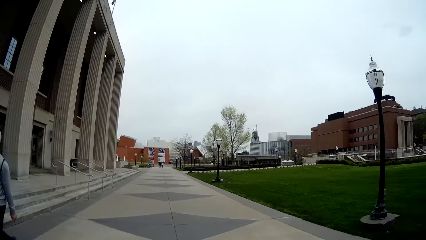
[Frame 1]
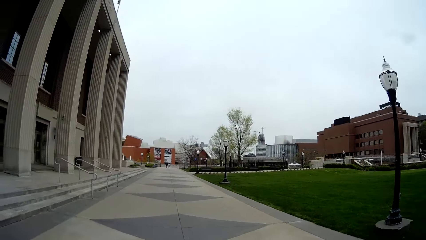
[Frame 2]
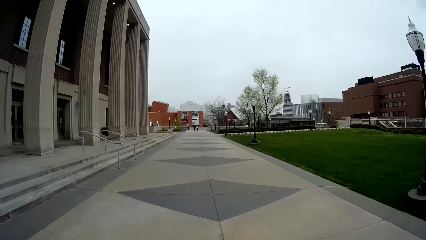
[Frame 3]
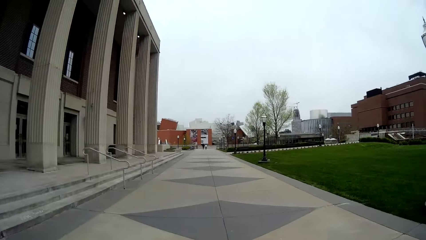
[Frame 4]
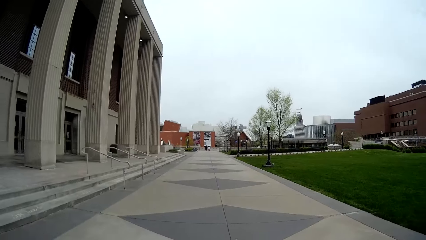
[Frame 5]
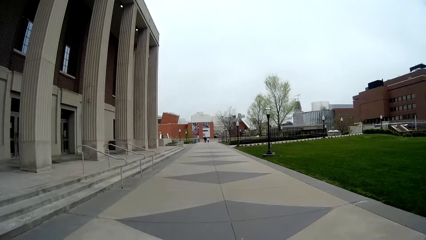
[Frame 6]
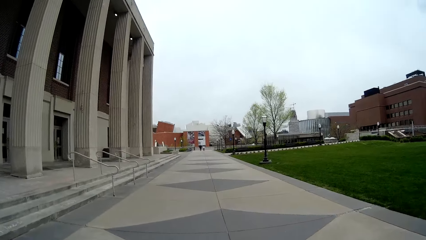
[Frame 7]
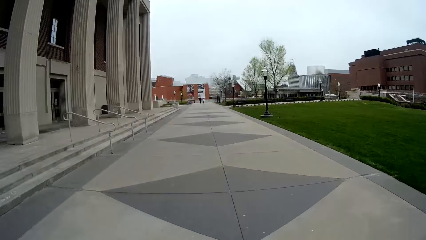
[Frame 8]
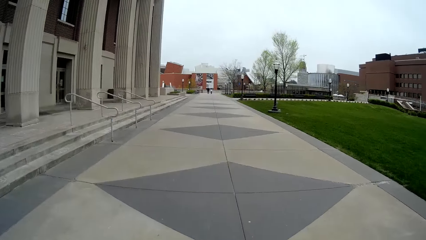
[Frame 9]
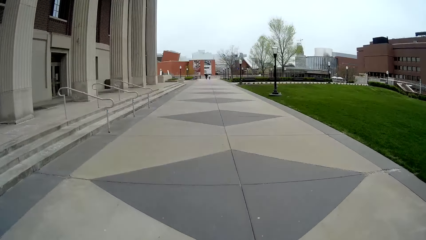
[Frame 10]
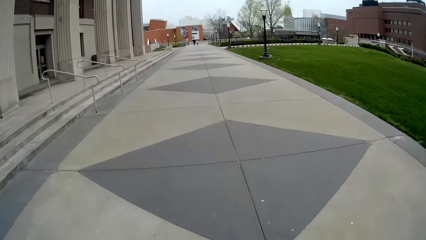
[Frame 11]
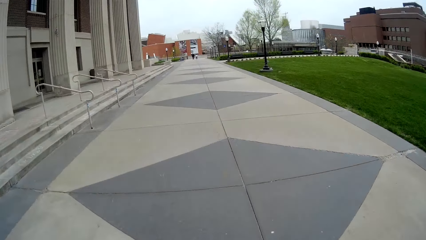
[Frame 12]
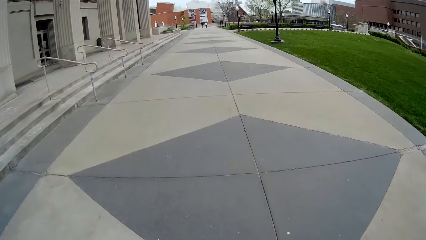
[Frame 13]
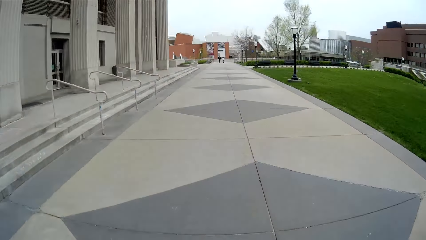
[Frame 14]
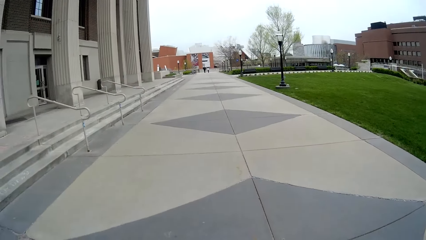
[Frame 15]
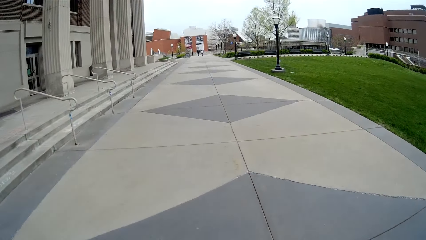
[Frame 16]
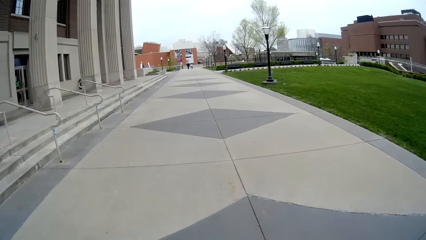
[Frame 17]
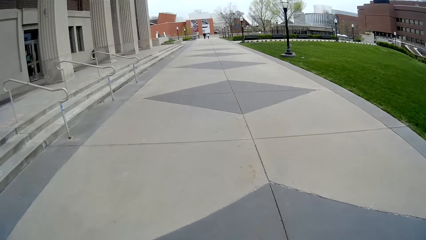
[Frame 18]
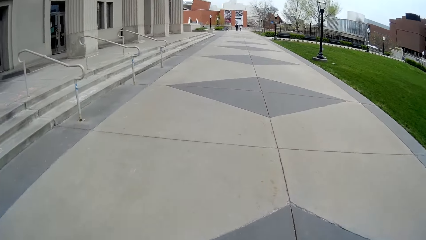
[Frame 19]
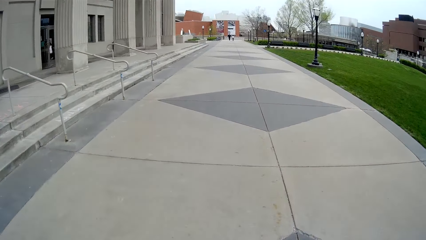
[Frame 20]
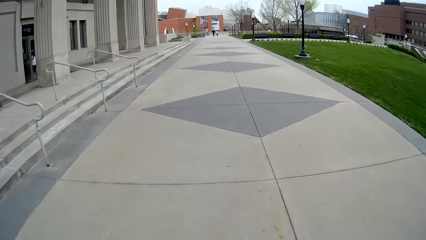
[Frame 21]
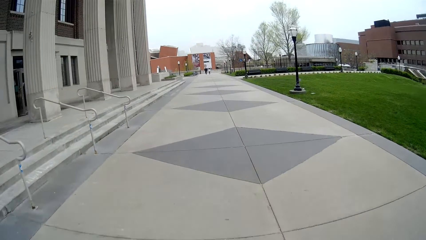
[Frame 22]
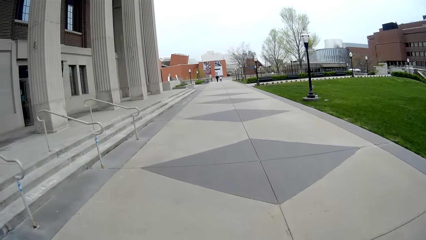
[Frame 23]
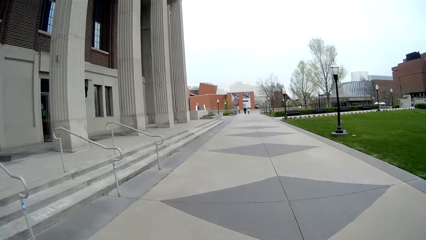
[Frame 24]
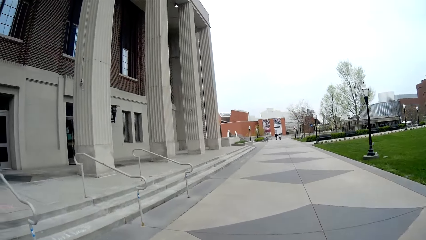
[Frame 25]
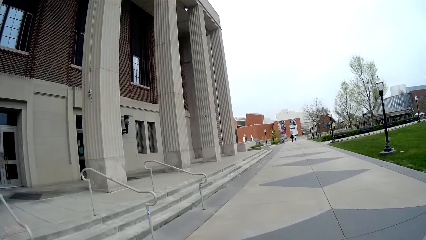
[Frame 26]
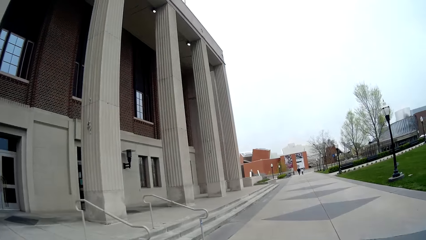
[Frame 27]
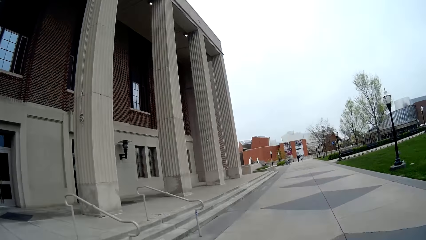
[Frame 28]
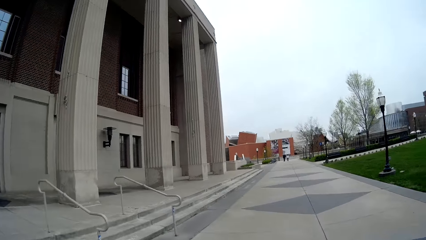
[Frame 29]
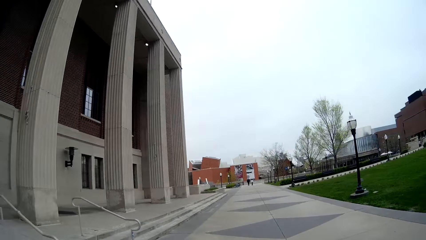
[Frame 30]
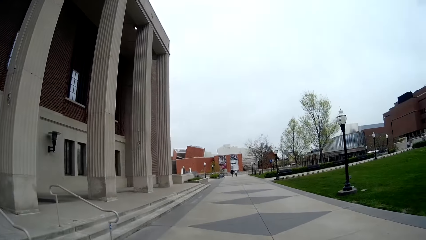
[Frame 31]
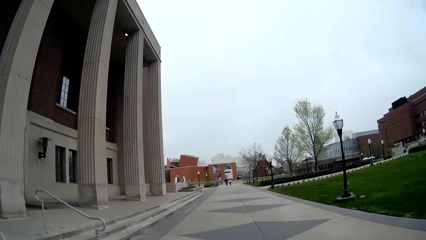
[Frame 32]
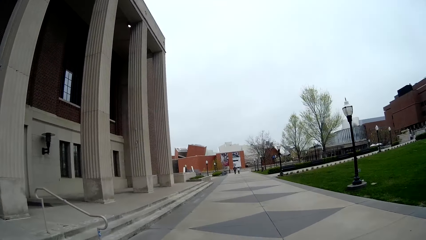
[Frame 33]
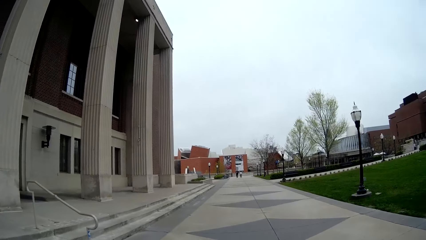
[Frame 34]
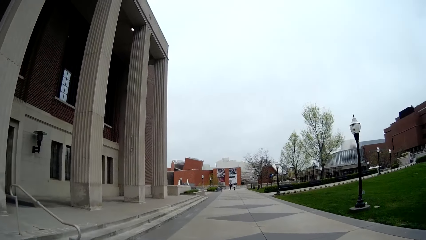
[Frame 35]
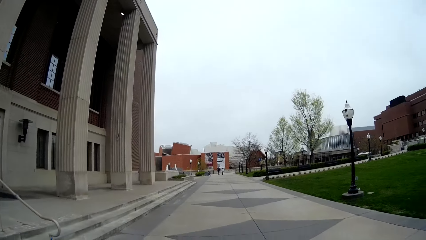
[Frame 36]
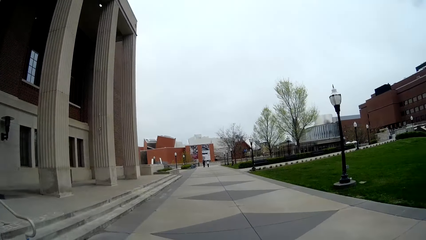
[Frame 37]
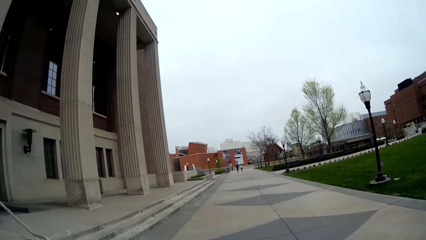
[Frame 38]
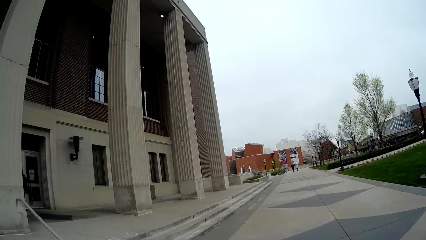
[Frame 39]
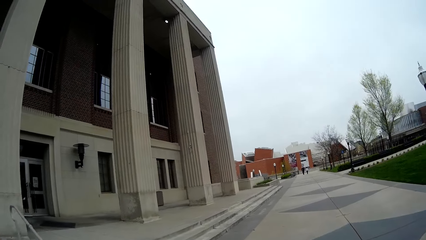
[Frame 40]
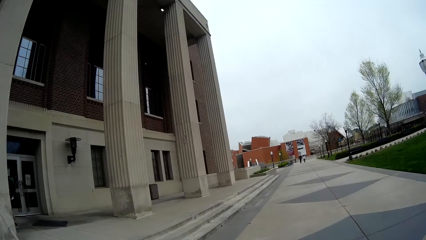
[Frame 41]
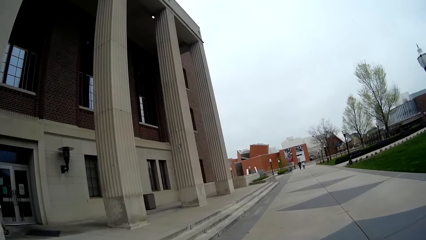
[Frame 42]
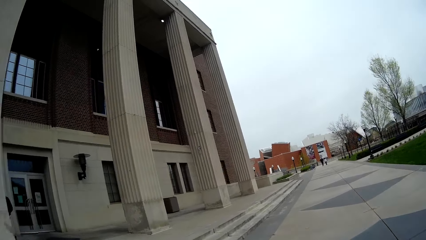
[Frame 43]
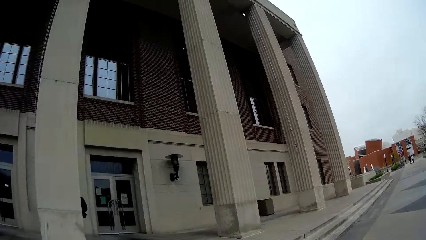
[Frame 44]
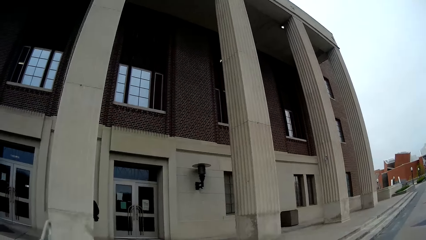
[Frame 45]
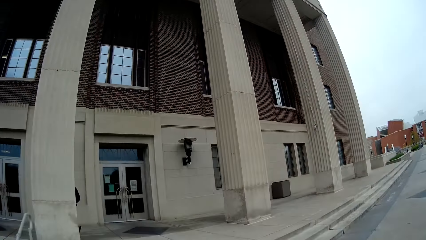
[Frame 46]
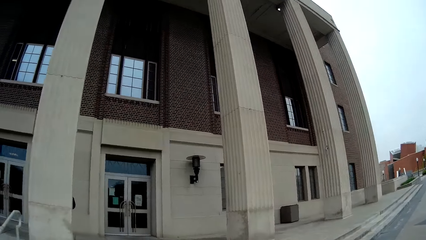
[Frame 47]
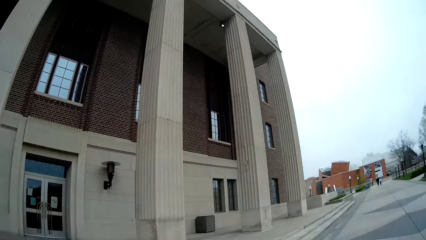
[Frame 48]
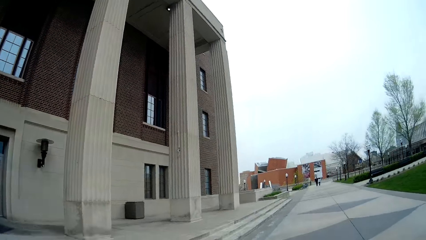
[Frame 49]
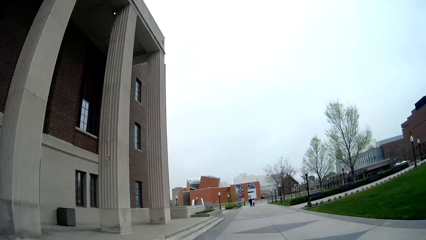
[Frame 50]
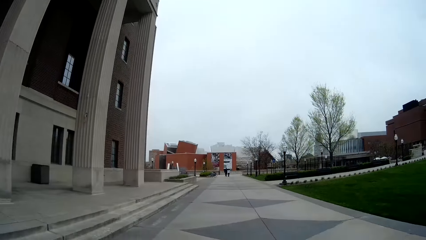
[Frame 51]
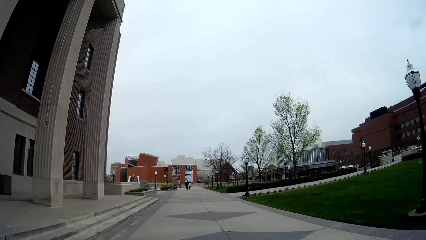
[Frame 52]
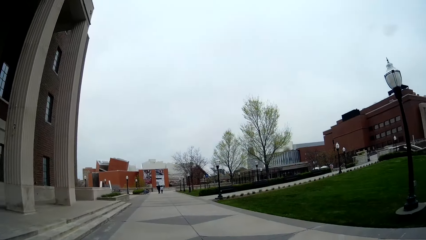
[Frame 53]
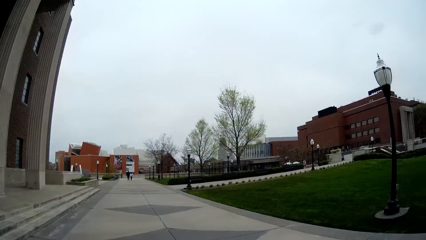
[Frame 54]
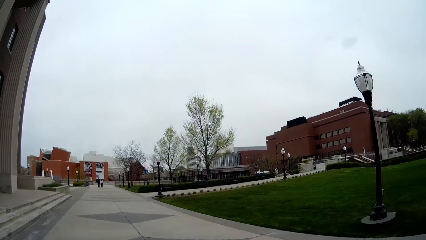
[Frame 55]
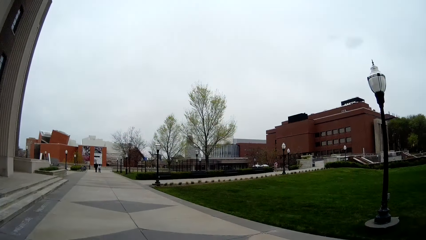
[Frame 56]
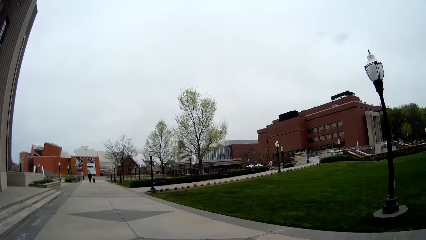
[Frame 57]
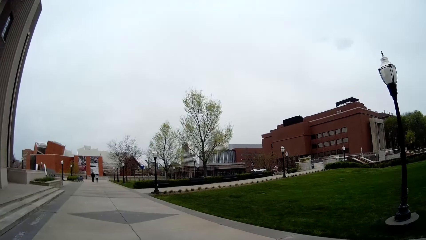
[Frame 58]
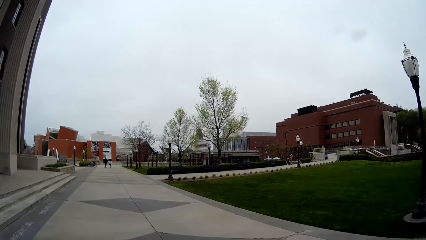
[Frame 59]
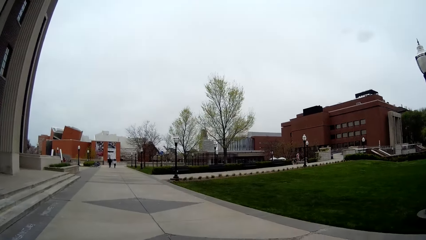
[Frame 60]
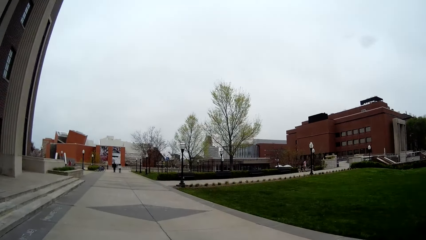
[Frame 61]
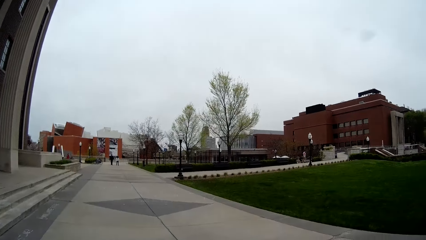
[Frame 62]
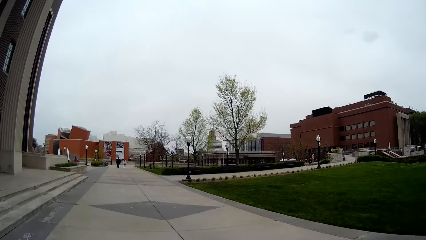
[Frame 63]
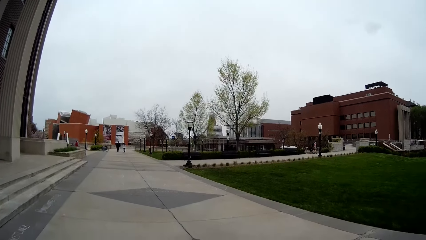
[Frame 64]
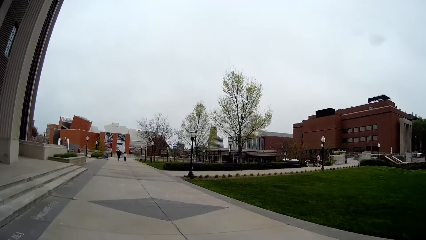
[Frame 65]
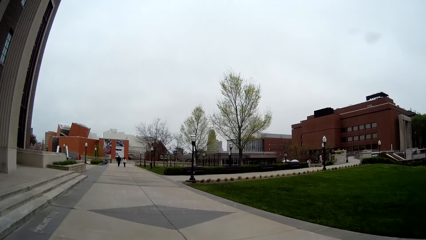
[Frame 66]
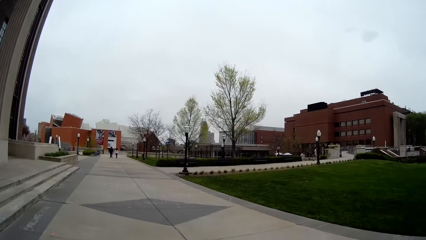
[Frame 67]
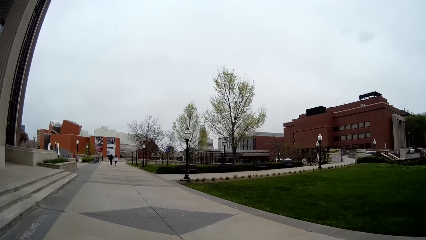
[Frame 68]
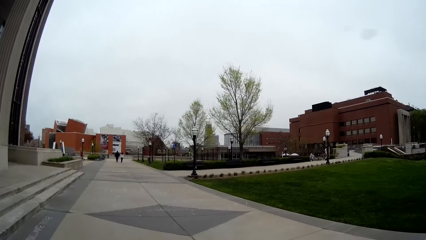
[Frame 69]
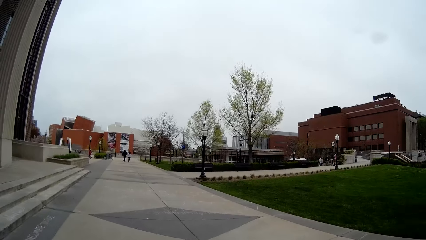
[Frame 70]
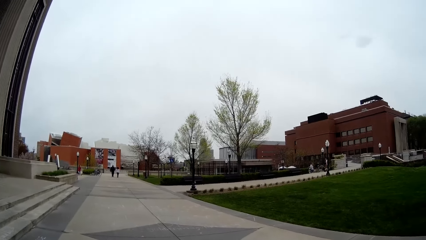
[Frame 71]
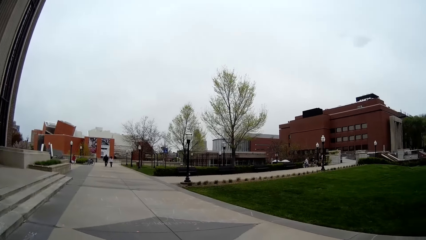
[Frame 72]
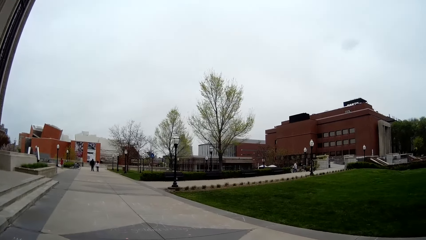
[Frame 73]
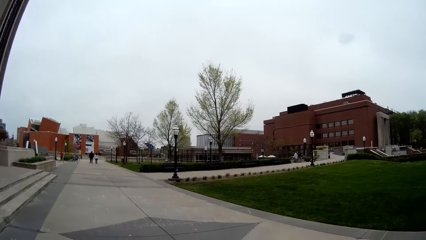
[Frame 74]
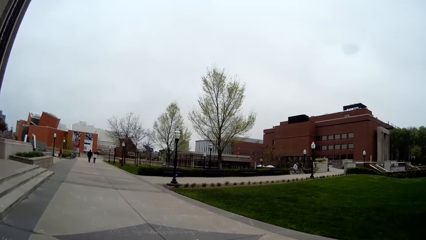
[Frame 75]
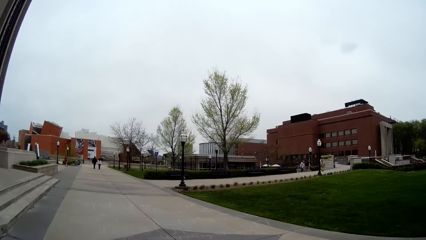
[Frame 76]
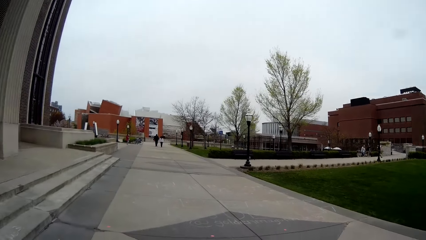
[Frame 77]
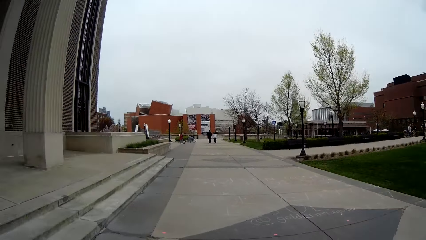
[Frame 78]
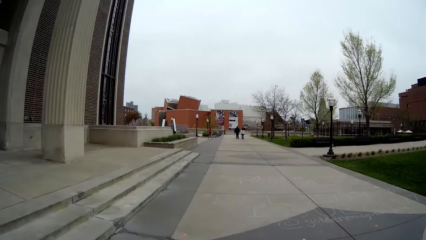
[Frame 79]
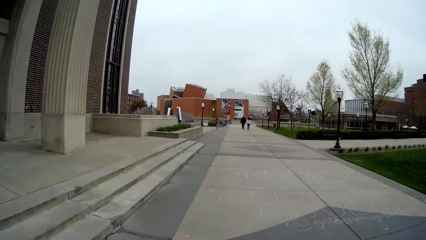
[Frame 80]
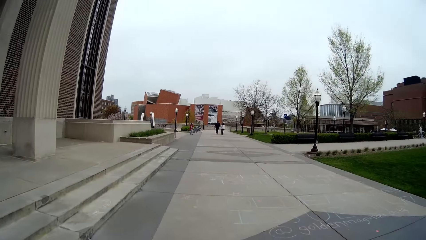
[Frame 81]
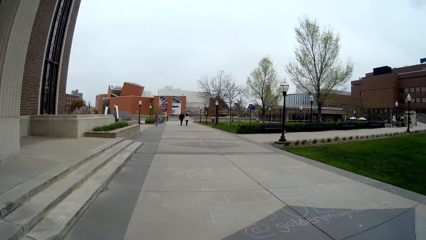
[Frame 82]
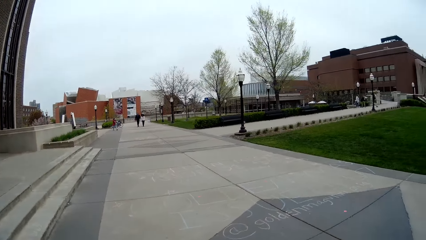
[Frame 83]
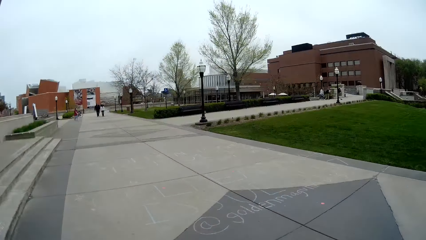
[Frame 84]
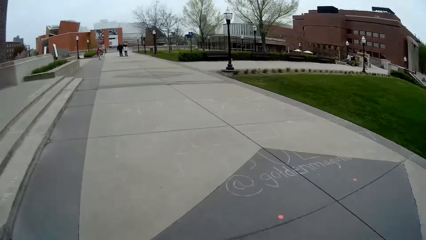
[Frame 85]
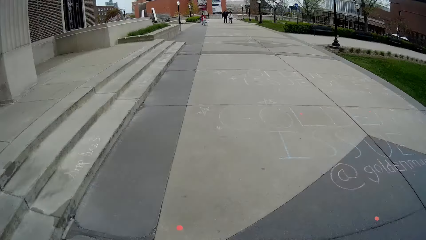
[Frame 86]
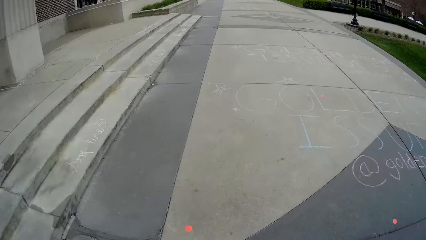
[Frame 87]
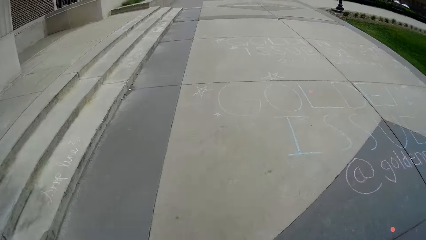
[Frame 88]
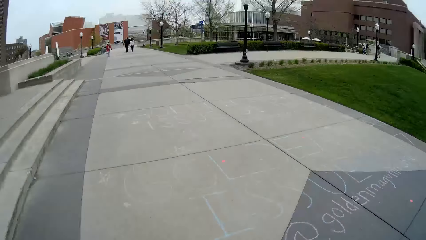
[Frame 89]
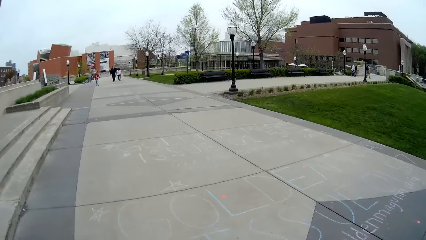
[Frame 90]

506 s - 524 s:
A man walks past the woman. The woman speaks to the camera wearer.
